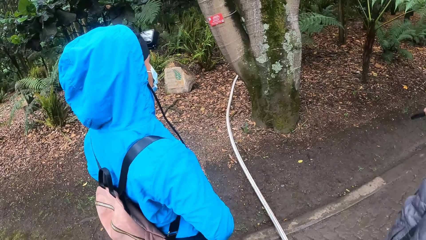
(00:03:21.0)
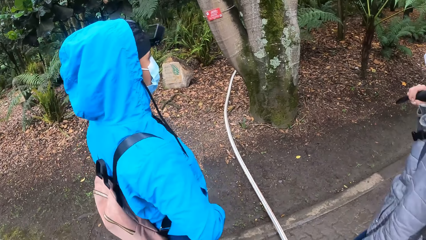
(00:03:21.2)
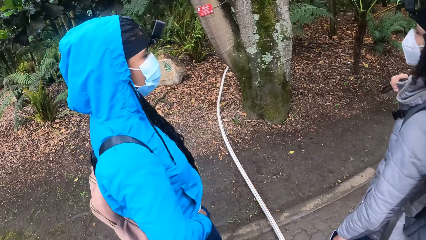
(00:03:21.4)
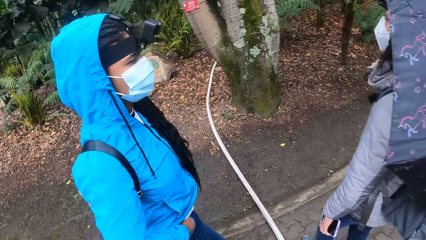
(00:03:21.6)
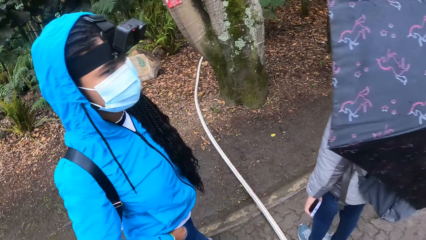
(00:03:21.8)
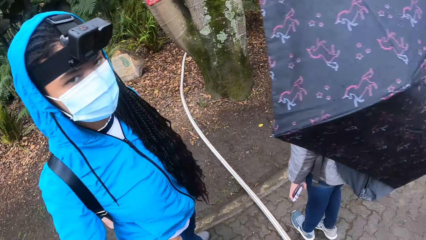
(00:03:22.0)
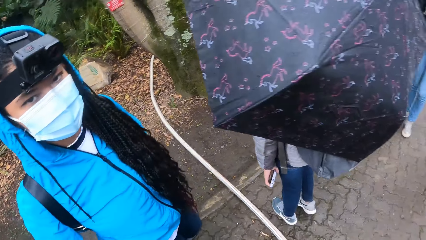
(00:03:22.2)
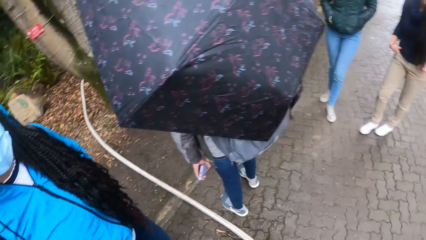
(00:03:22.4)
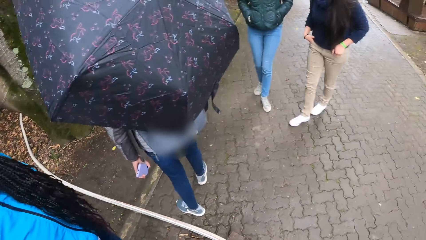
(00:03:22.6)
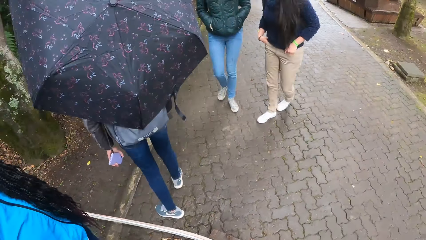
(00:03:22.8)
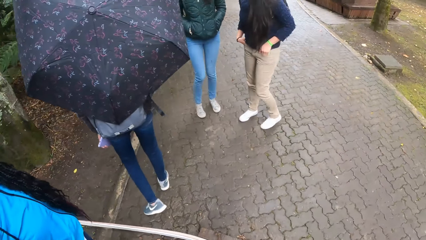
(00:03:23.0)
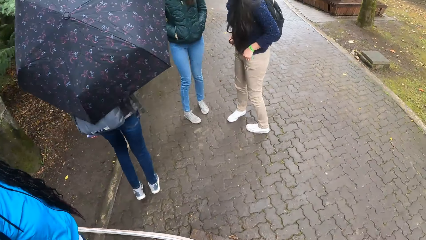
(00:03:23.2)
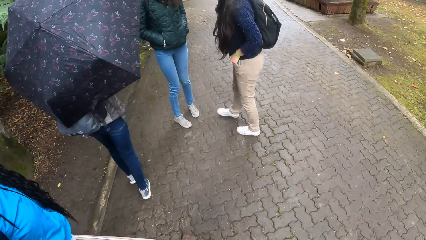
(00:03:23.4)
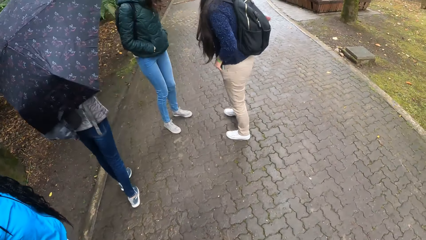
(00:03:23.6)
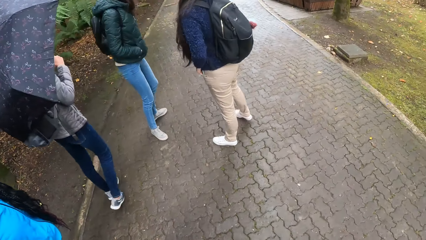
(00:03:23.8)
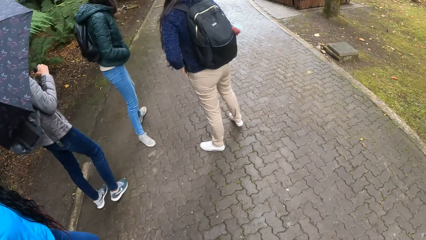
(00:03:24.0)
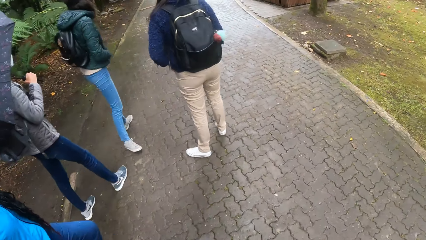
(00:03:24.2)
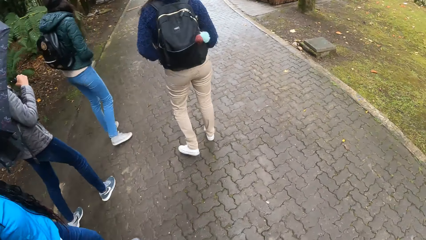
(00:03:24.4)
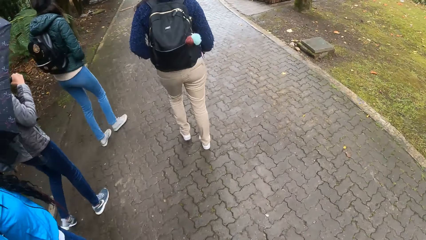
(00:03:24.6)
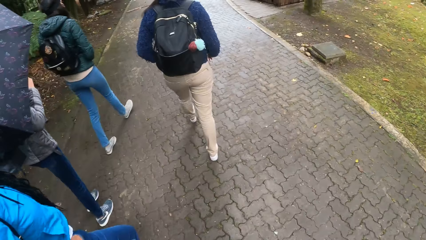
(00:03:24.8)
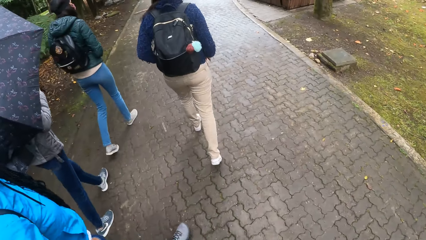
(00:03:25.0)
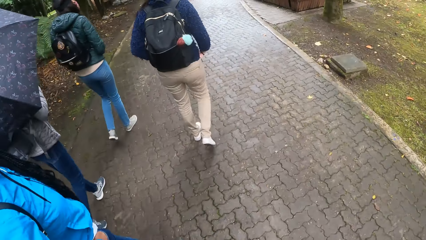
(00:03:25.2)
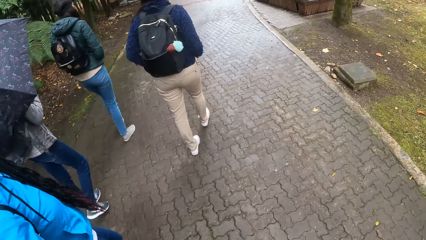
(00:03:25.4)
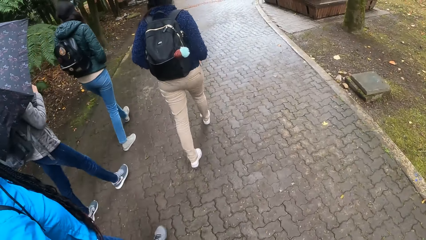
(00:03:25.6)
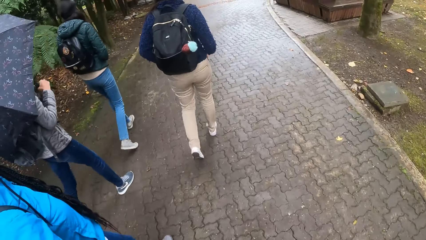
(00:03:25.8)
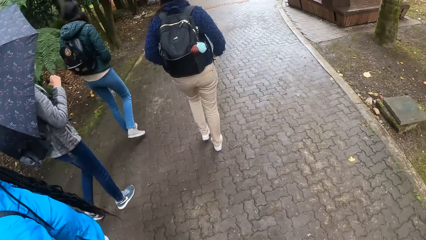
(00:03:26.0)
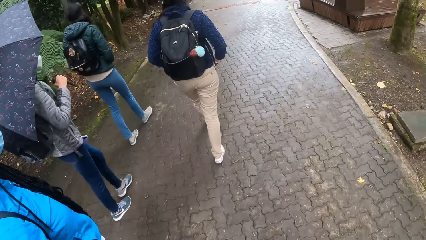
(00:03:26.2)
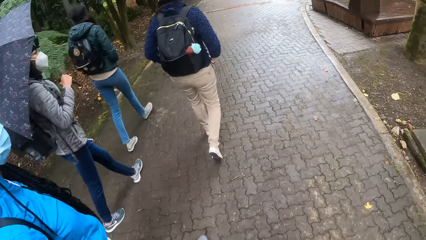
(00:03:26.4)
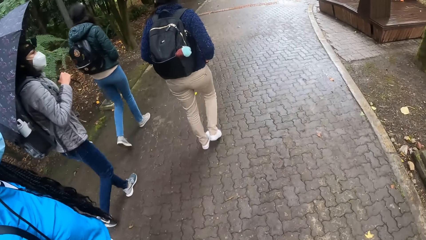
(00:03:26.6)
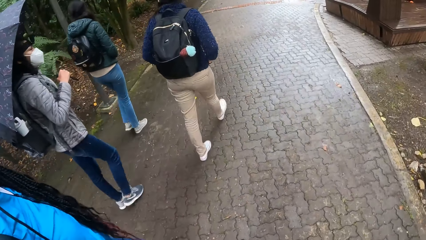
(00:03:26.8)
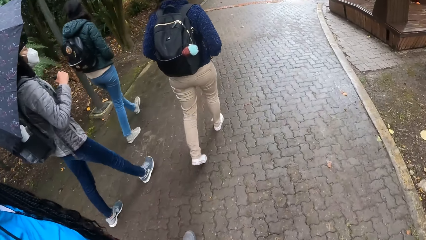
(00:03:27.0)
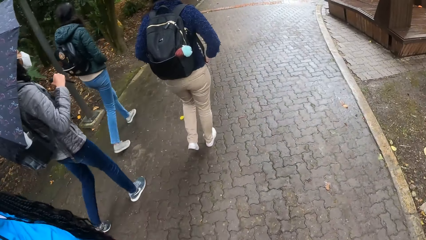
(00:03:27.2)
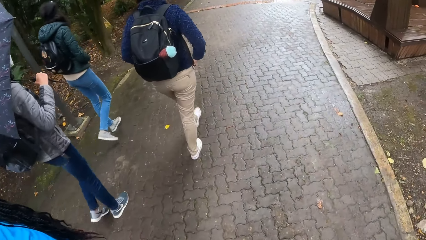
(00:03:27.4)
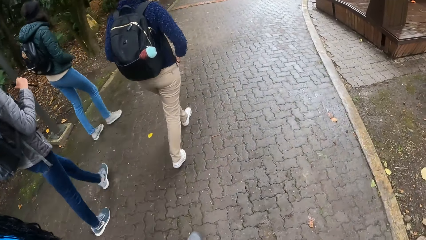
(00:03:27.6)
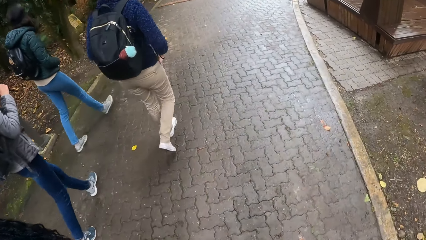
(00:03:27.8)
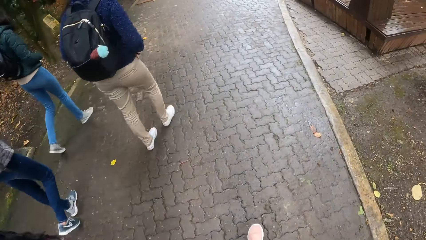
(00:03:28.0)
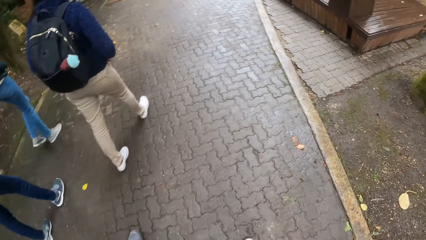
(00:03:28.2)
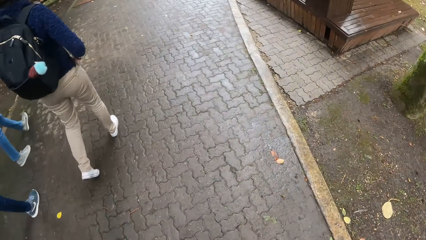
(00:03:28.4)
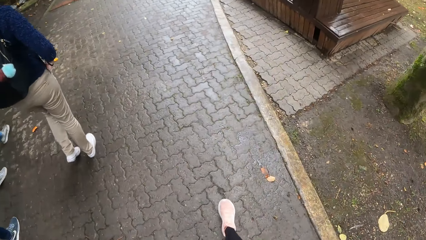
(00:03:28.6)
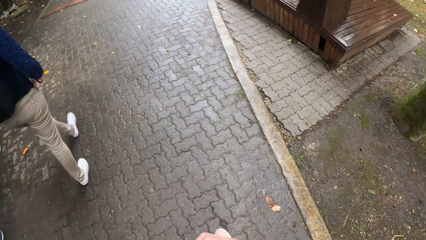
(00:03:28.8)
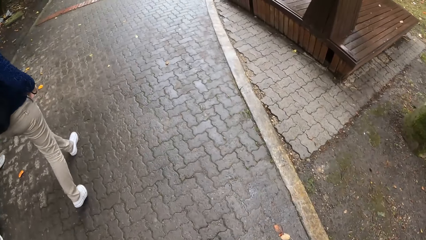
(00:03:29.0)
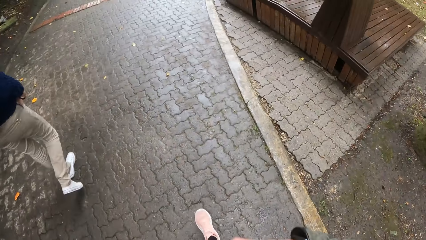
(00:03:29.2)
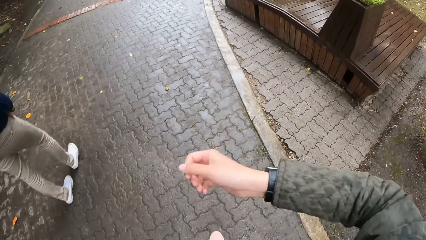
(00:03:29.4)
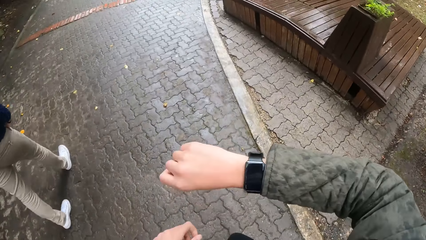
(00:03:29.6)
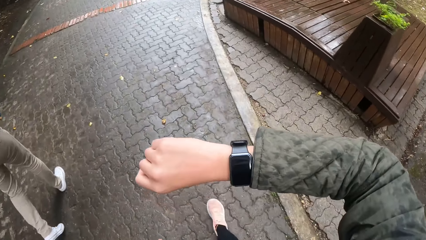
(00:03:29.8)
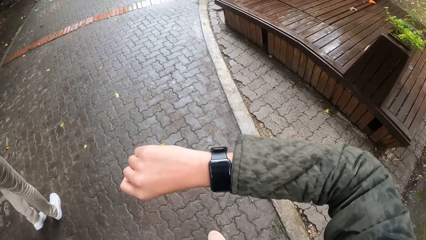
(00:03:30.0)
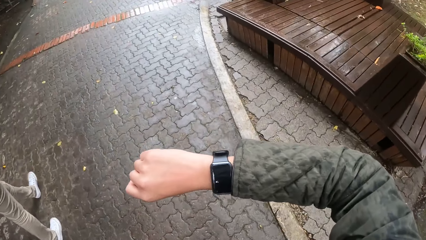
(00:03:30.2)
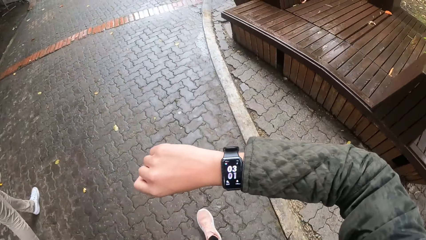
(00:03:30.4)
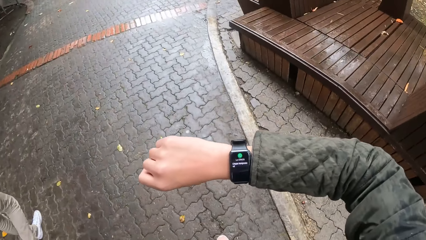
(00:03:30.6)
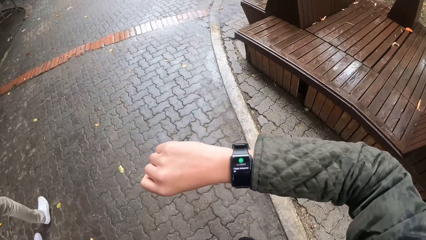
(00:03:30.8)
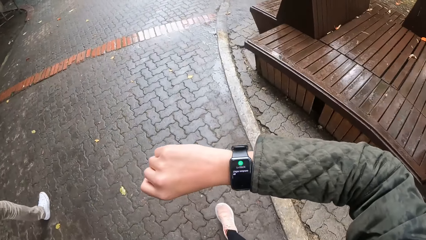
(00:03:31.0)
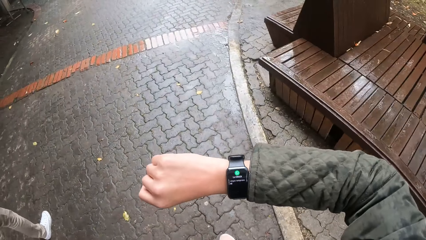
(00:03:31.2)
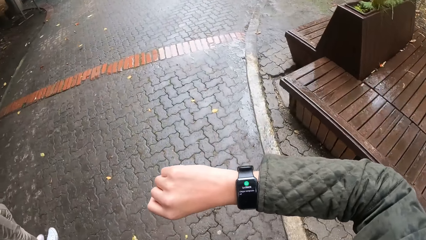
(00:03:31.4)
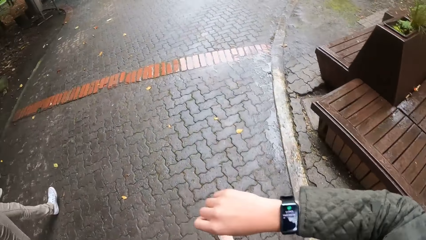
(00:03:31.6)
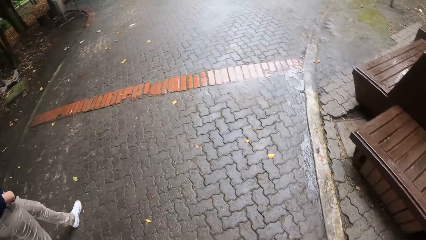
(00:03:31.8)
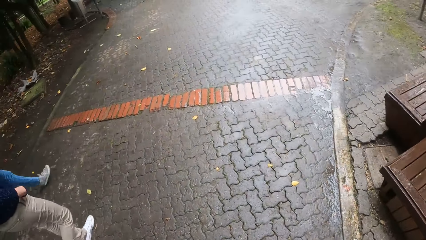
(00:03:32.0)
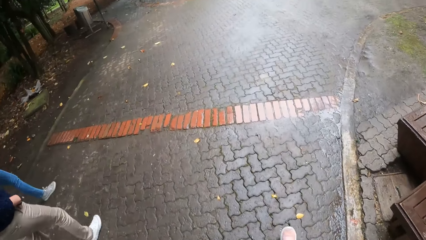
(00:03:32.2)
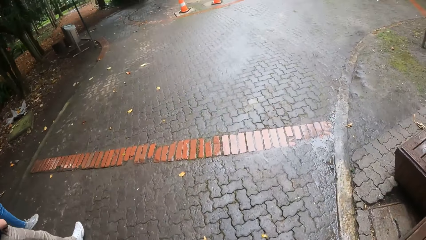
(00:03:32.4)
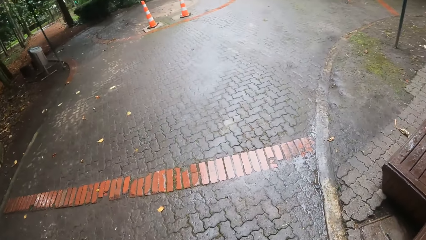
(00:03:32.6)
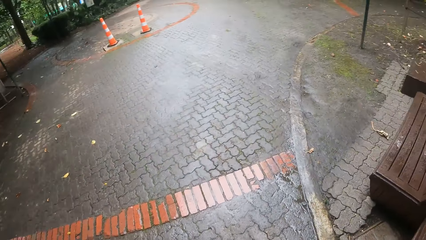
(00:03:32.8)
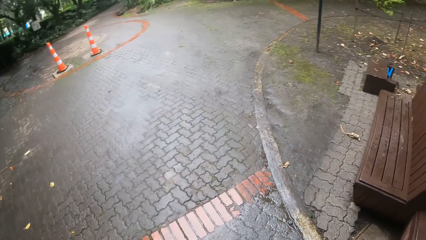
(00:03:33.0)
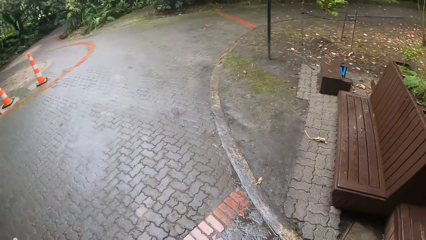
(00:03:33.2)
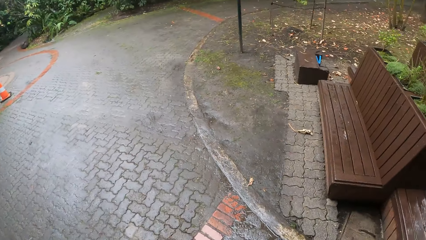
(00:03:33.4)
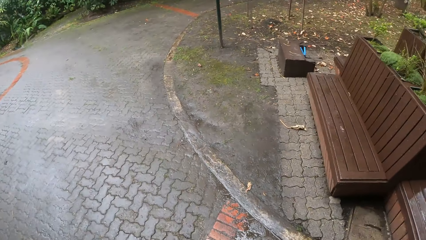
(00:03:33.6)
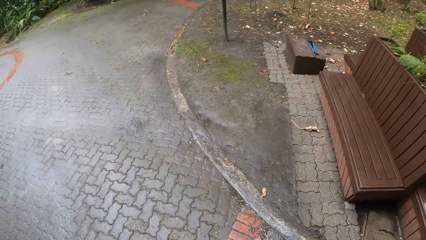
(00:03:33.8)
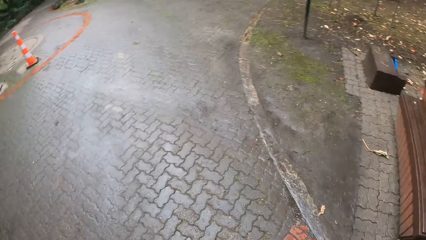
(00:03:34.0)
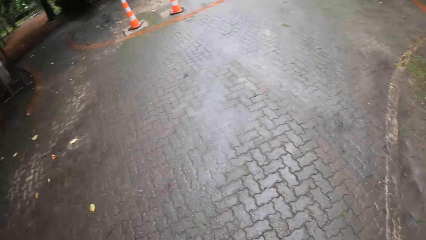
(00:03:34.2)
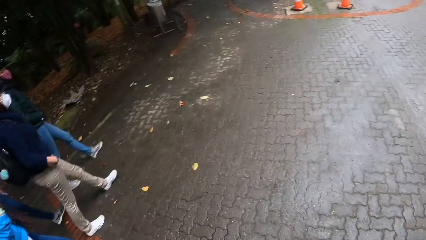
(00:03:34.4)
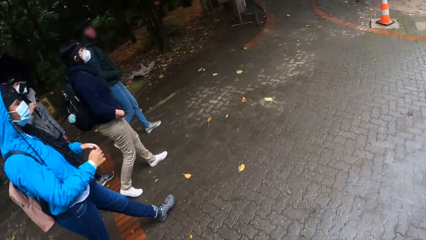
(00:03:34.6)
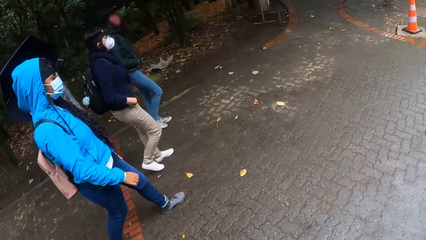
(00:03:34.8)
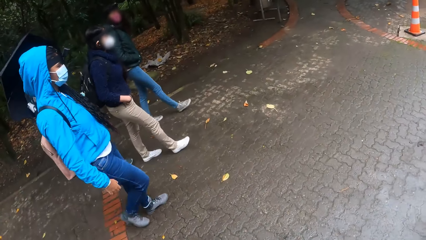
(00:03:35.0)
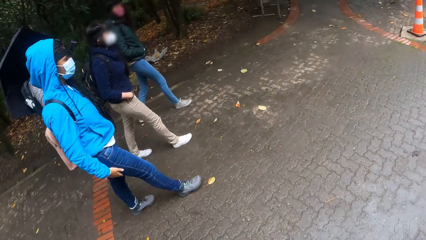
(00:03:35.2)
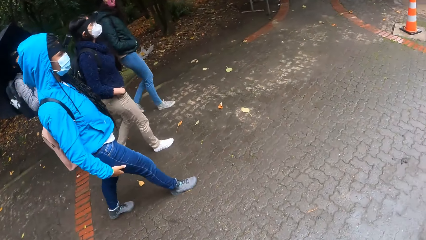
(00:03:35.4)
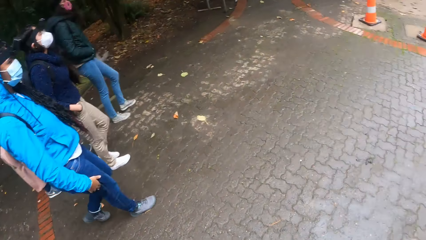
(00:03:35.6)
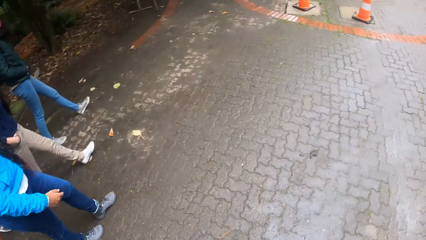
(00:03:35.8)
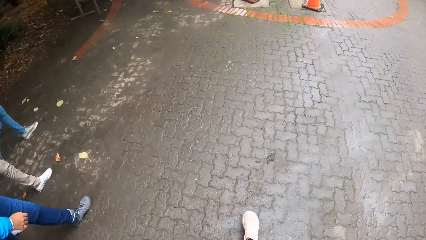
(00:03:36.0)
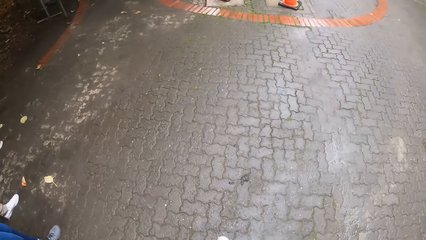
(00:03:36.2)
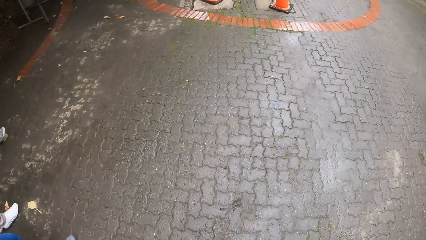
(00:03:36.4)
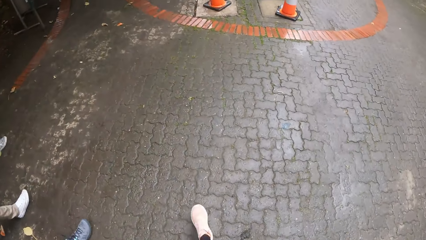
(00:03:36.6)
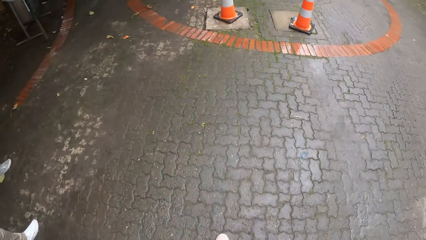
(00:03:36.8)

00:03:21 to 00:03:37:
The camera wearer walks in the park. She checks the time from the wristwatch on her right hand.
